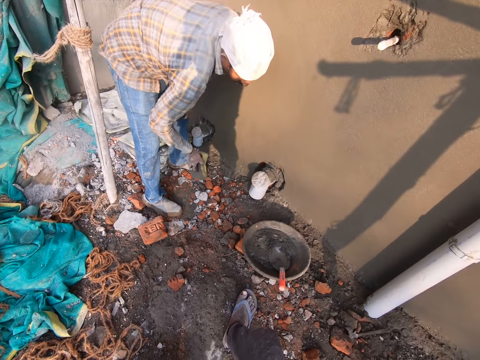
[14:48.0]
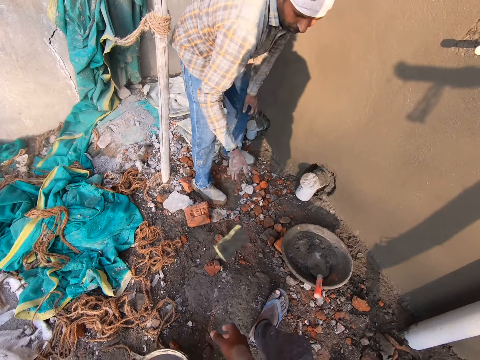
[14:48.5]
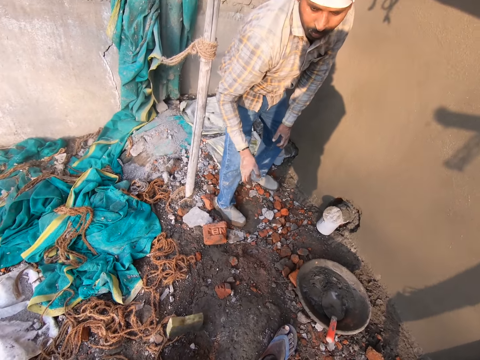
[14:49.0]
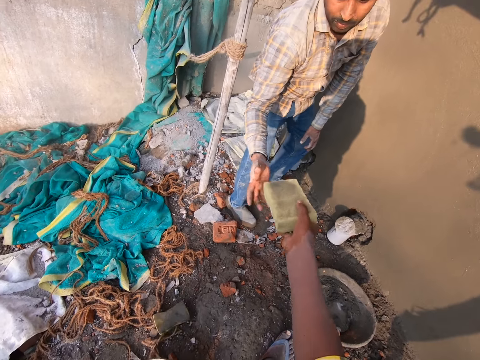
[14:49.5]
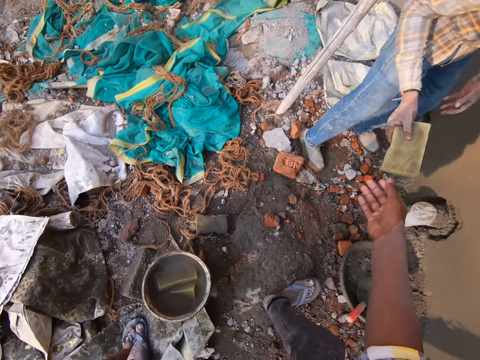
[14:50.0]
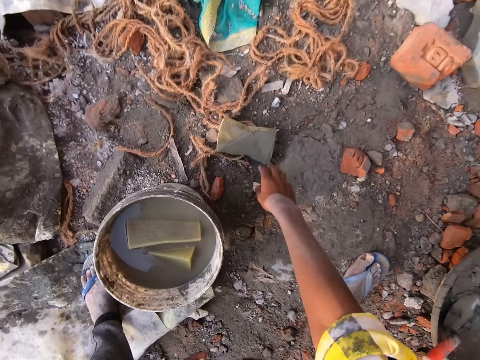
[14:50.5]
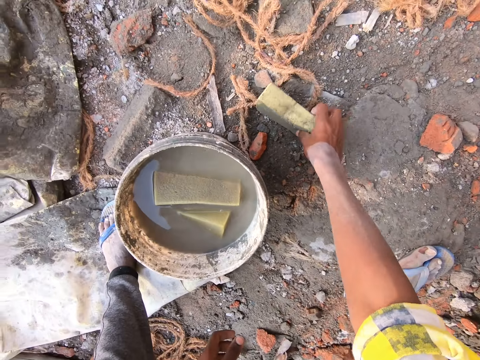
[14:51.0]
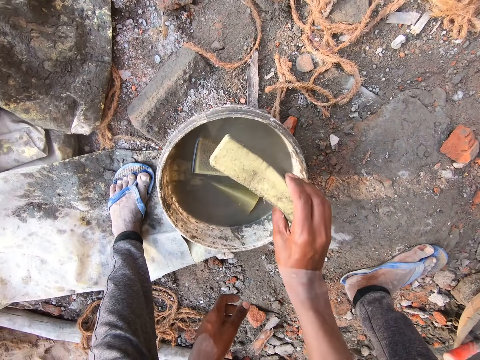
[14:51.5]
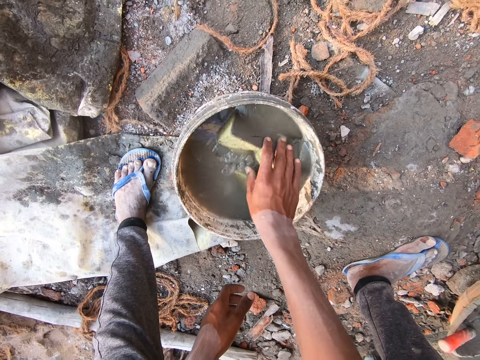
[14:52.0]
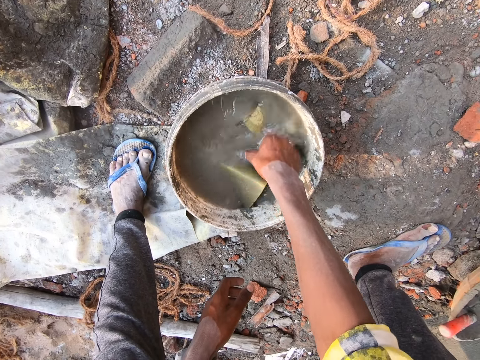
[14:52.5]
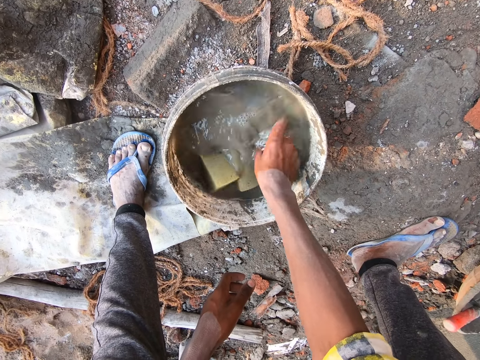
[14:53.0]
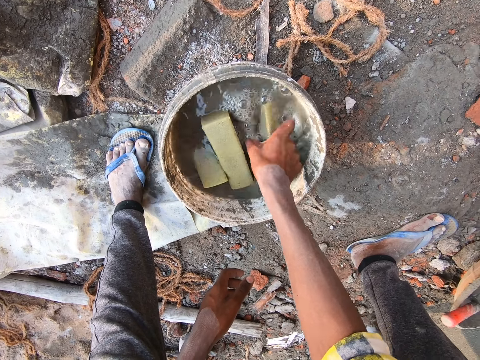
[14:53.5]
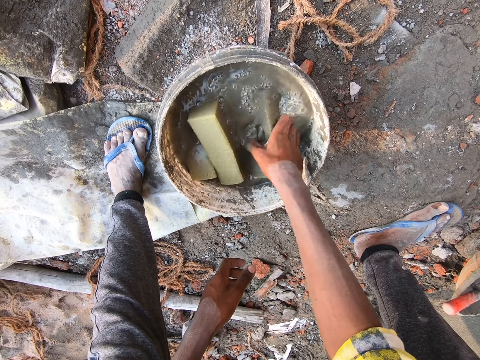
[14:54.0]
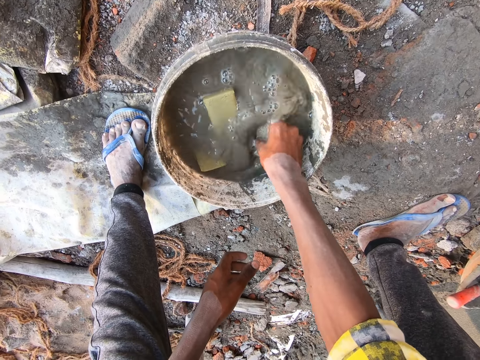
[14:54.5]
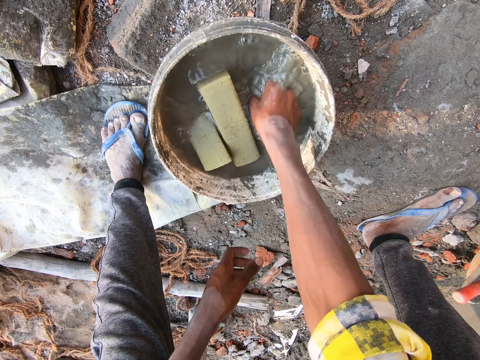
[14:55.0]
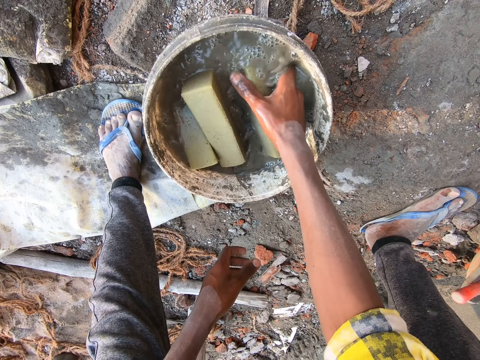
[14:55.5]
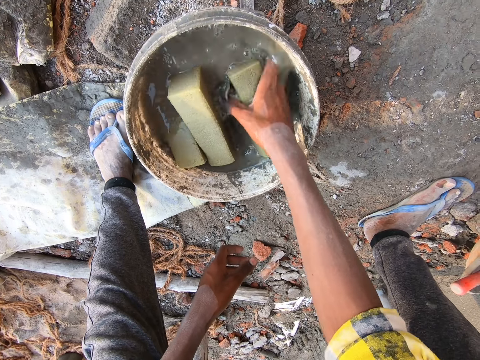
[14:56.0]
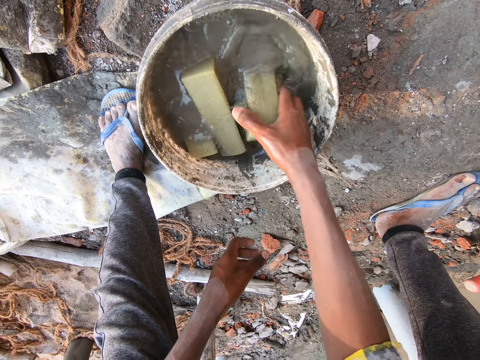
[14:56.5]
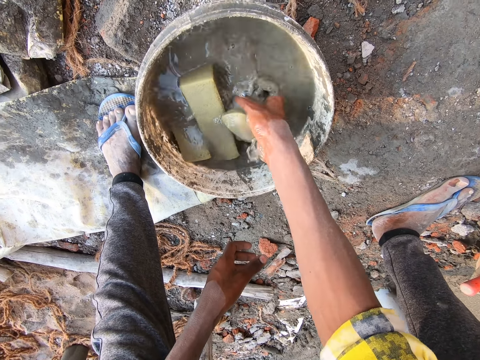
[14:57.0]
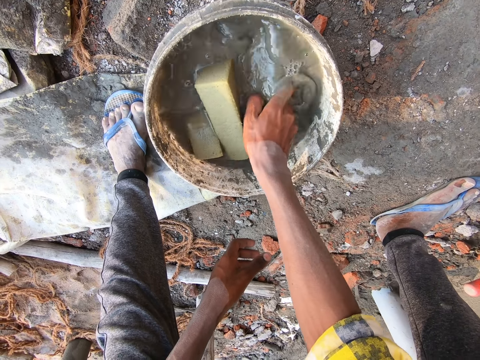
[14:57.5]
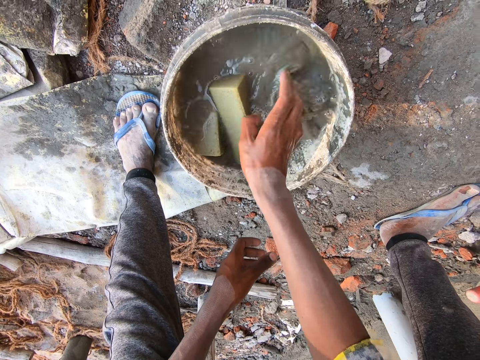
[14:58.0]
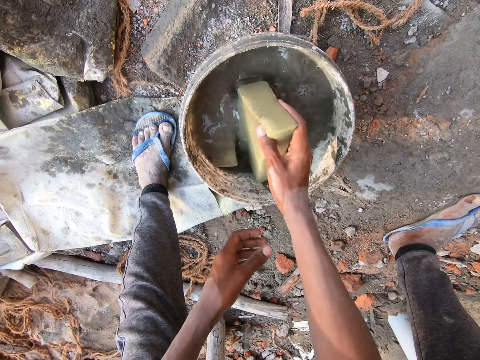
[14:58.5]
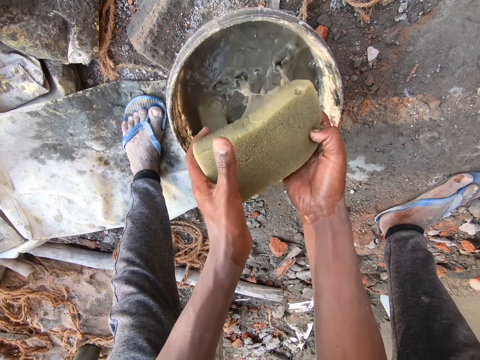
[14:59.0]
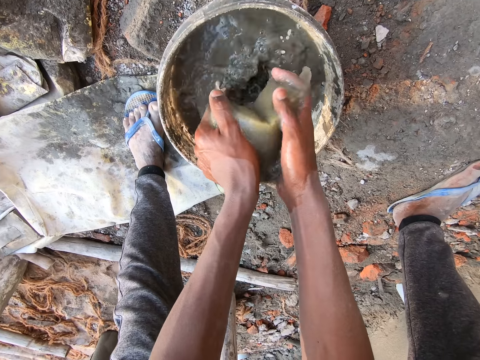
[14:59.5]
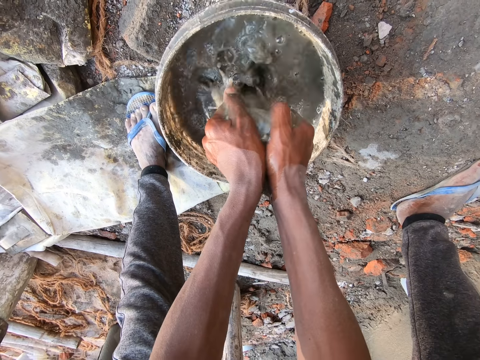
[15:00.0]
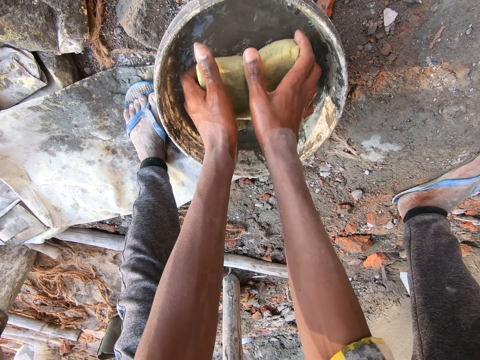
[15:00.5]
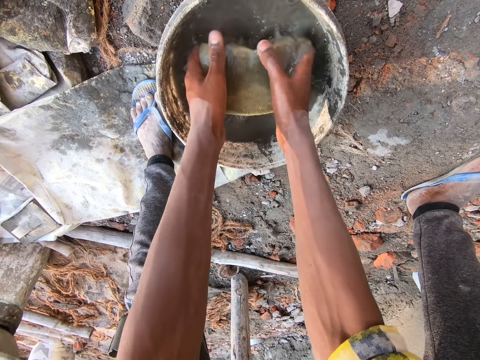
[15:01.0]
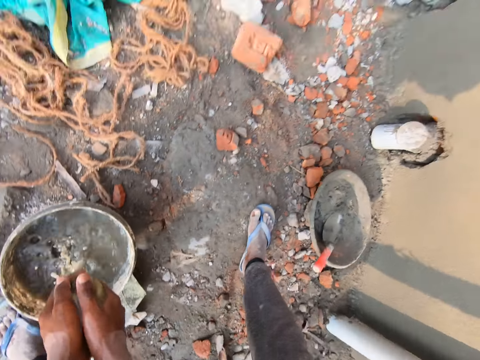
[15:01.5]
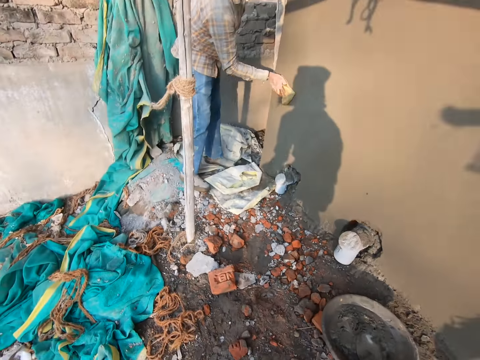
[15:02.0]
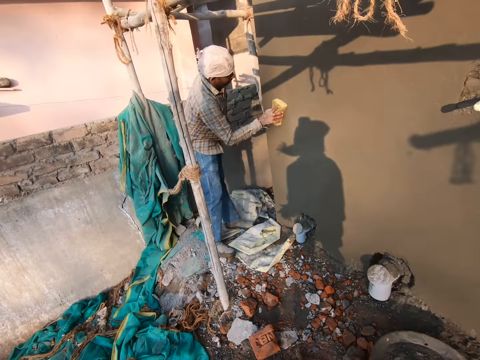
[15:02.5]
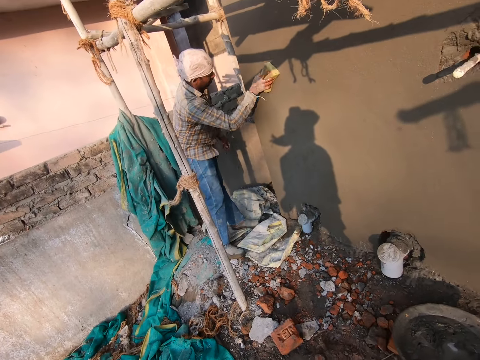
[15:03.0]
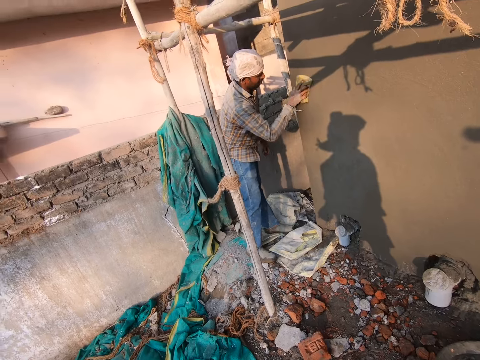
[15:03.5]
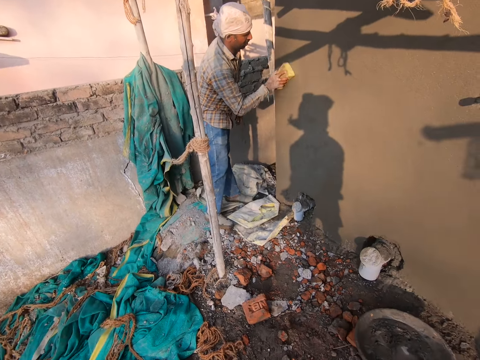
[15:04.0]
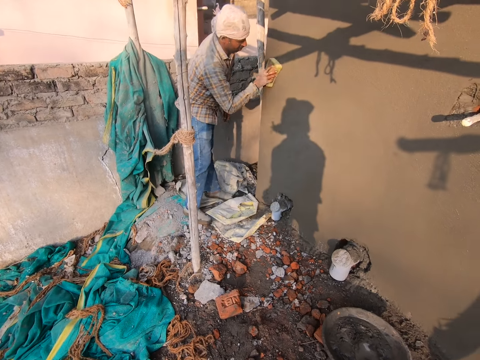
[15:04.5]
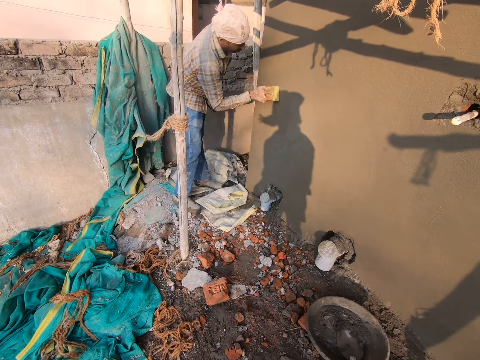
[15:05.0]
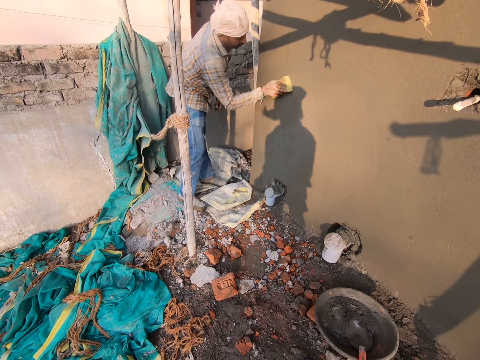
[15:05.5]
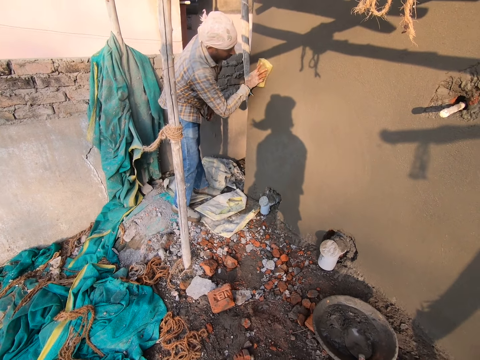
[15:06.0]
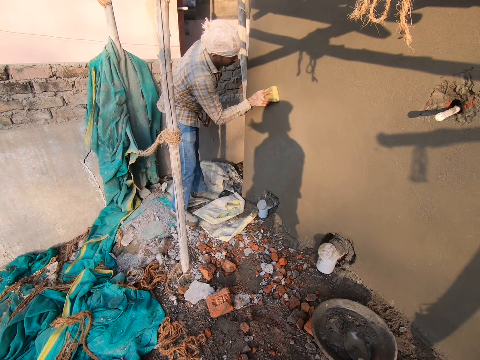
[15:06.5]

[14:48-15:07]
The man drops the foam on the ground with his right hand. The camera wearer hands the foam to the man with his right hand. He picks the foam from the ground with his right hand. He puts the foam into a bucket of water on the ground with his right hand. He washes the foam inside the bucket of water with his right hand. He takes out the foam from the bucket with his right hand. He squeezes water from the foam with his hands. He dips the foam into the bucket of water with his hands. He converses with the man. He squeezes water from the foam with his hands. The man smoothens the cement wall with the foam in his right hand.

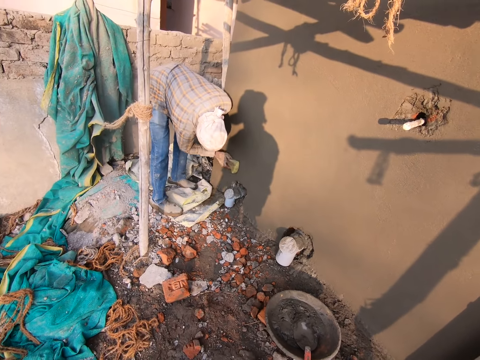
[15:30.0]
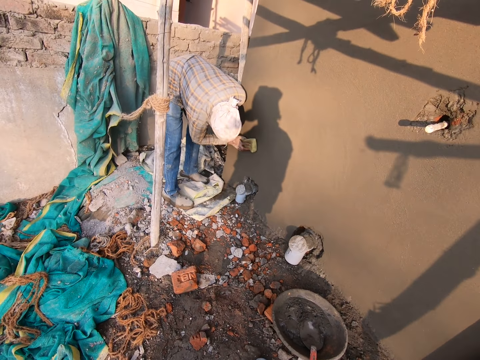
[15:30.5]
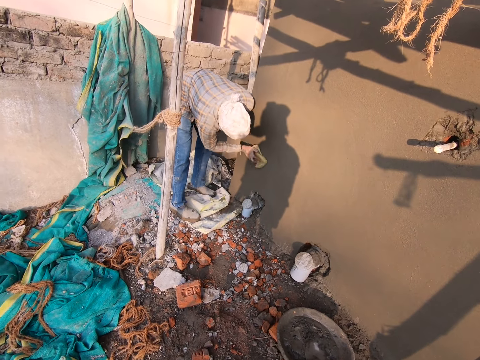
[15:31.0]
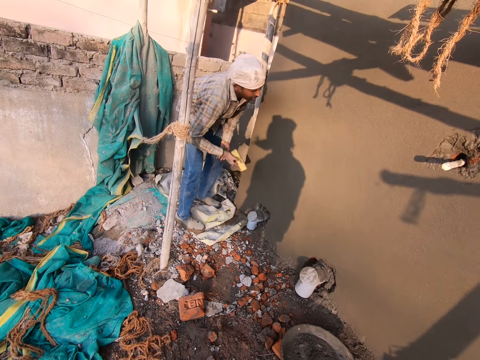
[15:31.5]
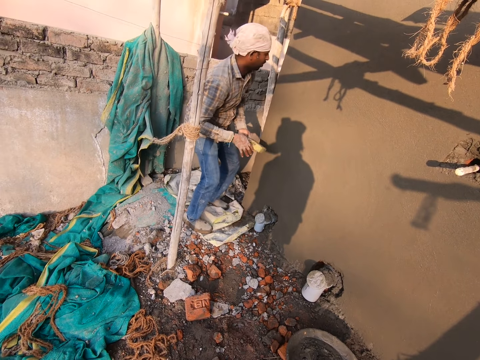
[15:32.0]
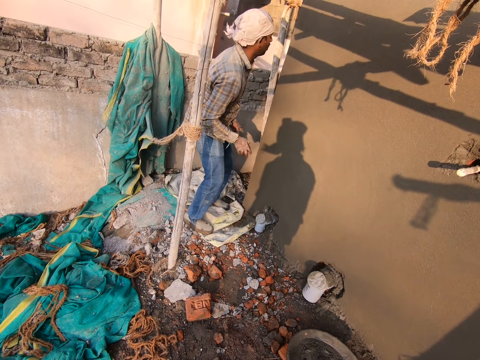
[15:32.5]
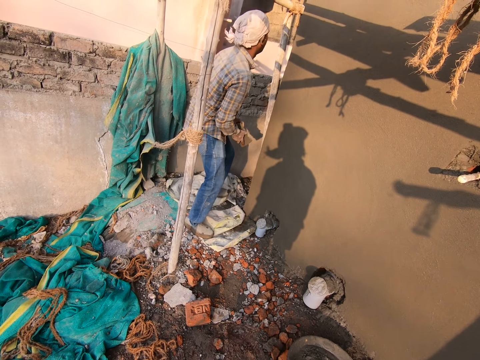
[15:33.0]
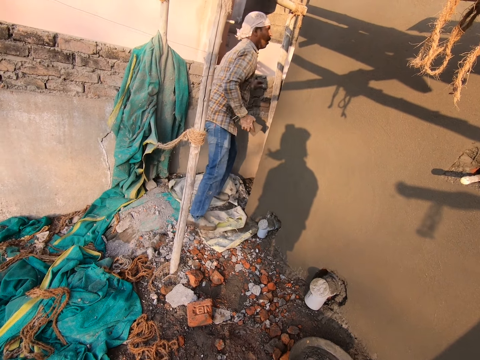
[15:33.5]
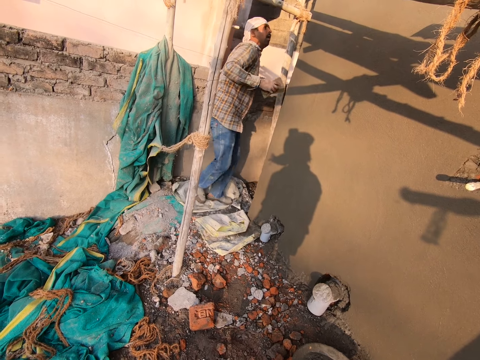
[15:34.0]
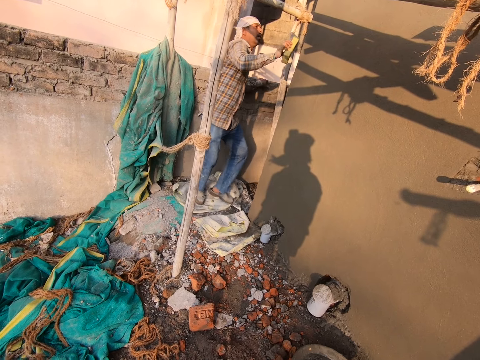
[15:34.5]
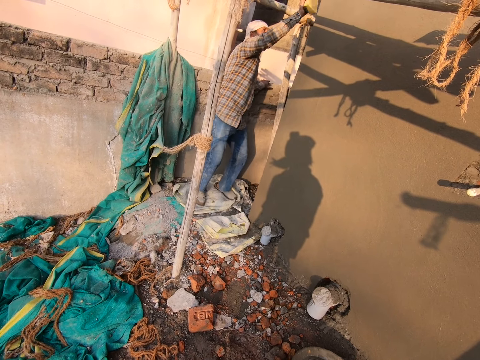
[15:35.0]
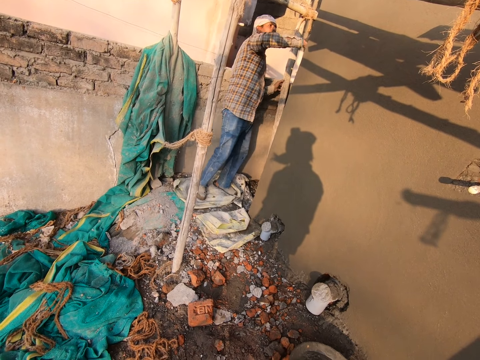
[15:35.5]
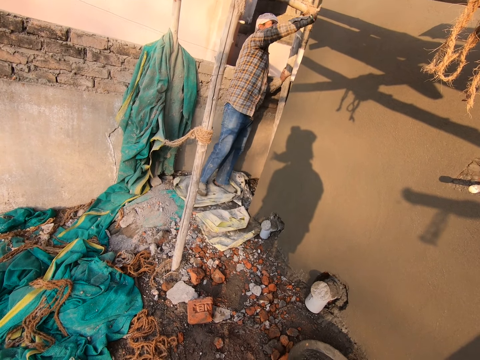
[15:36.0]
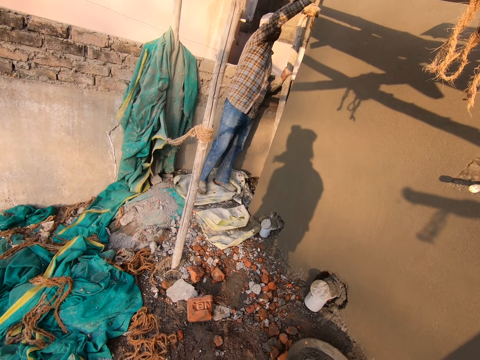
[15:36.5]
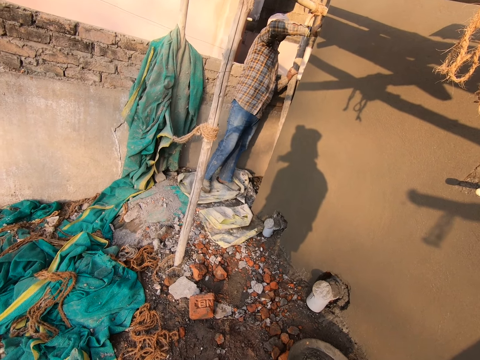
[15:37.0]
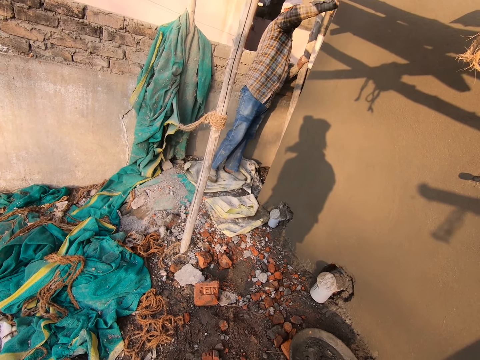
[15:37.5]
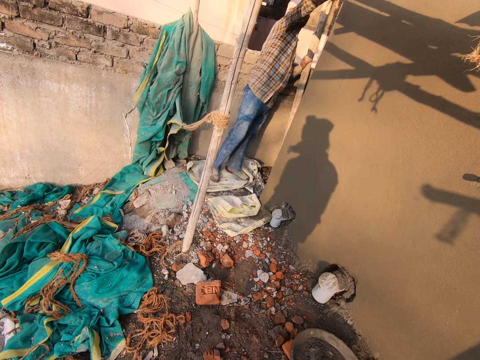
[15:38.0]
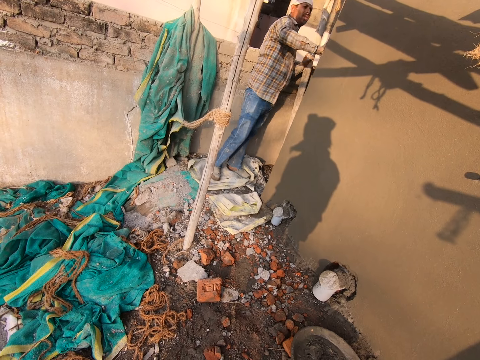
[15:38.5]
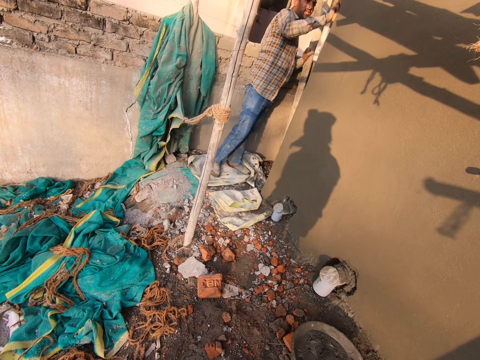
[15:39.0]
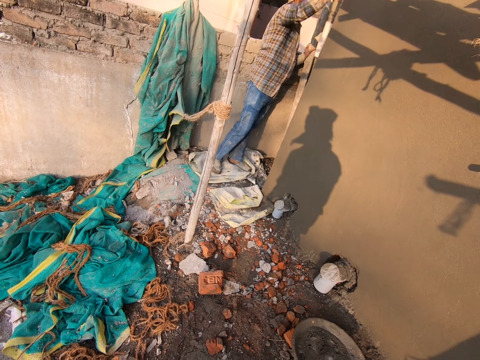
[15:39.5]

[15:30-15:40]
The man dusts the foam in his right hand and smoothens the wall with the foam in his right hand.
